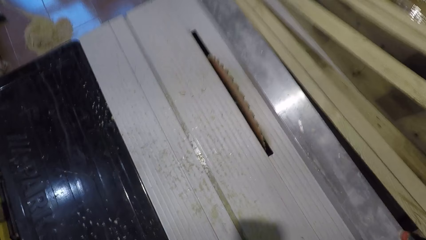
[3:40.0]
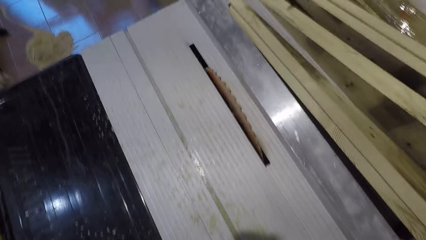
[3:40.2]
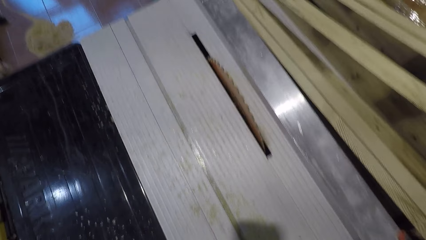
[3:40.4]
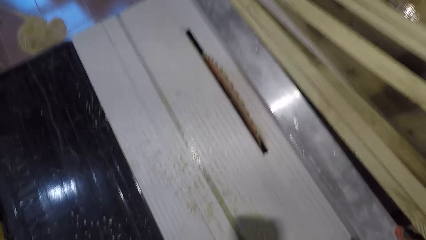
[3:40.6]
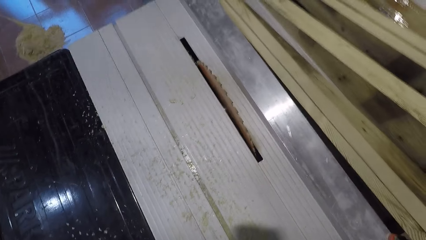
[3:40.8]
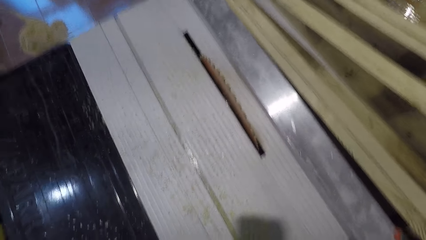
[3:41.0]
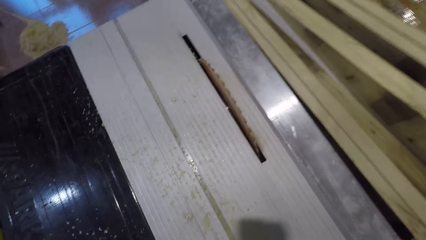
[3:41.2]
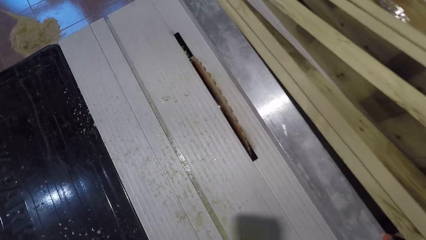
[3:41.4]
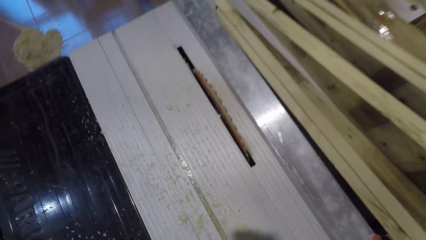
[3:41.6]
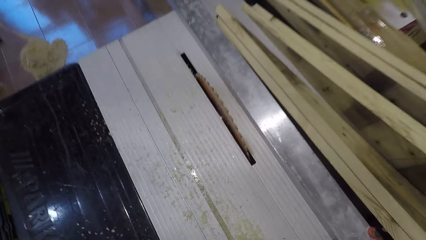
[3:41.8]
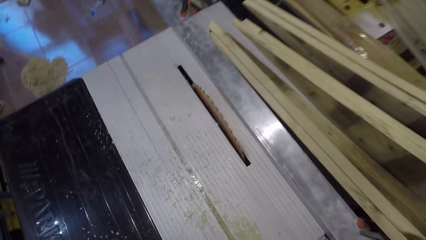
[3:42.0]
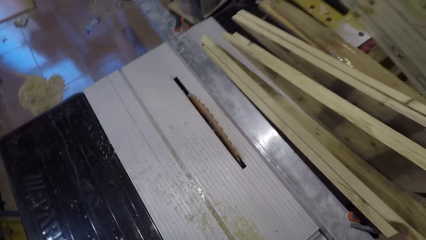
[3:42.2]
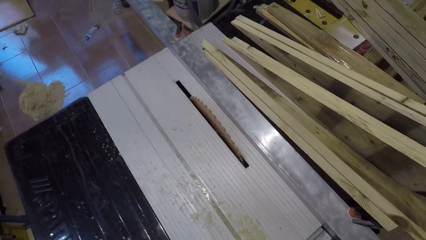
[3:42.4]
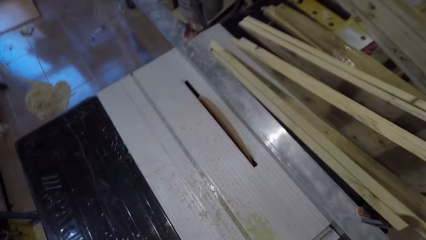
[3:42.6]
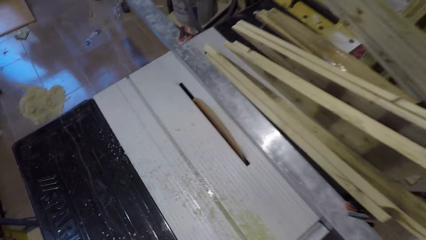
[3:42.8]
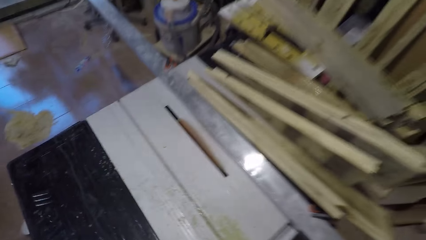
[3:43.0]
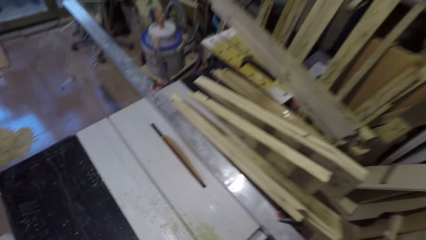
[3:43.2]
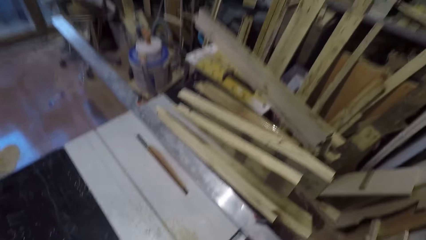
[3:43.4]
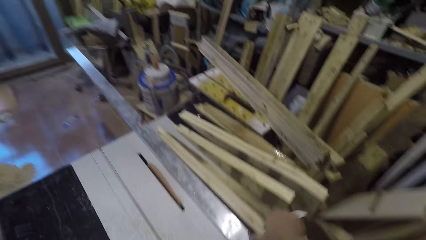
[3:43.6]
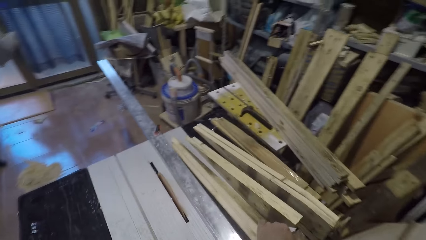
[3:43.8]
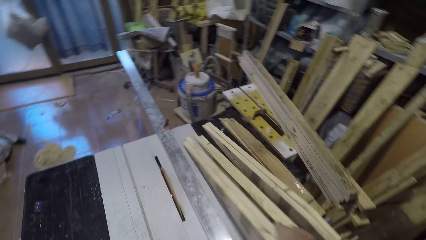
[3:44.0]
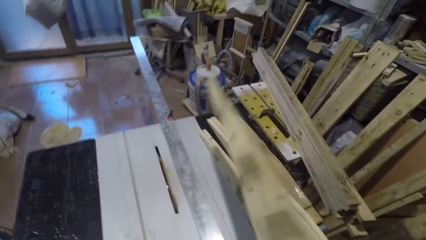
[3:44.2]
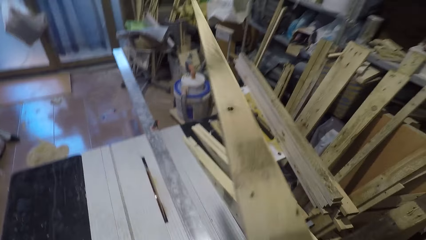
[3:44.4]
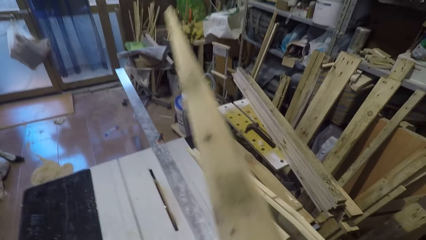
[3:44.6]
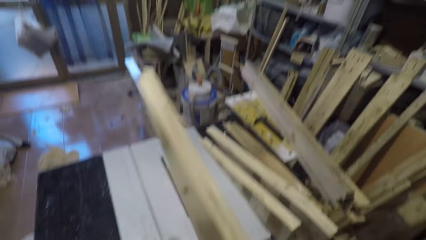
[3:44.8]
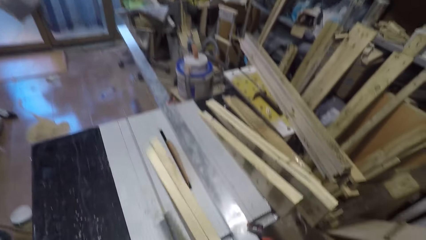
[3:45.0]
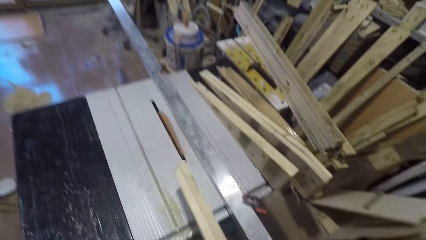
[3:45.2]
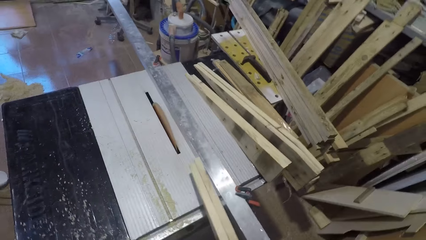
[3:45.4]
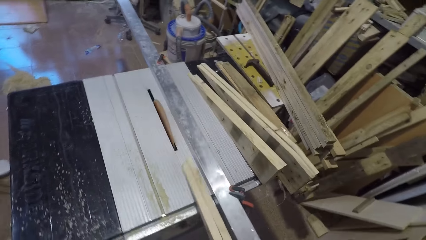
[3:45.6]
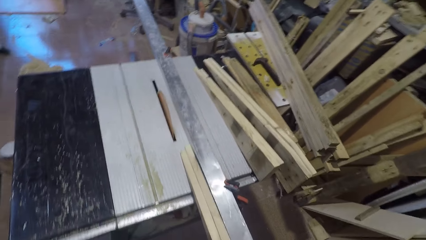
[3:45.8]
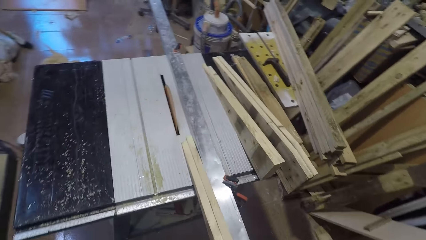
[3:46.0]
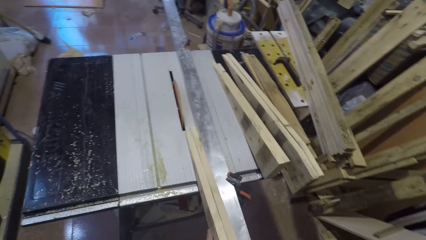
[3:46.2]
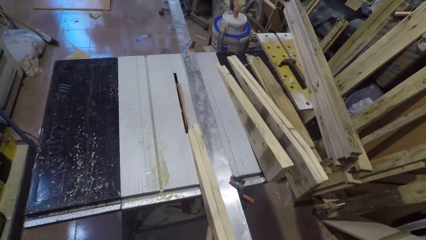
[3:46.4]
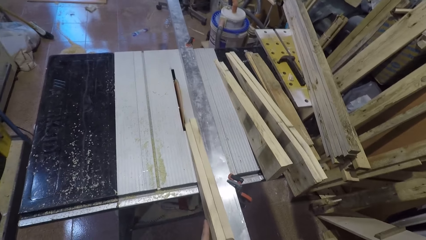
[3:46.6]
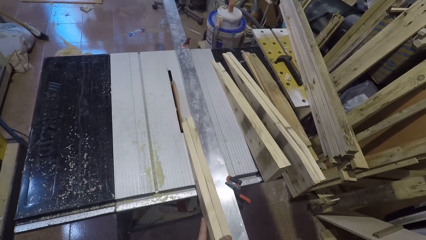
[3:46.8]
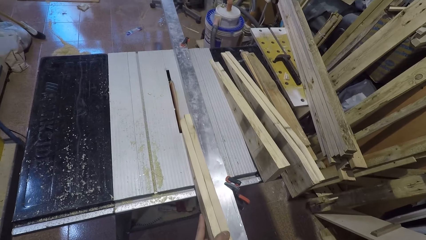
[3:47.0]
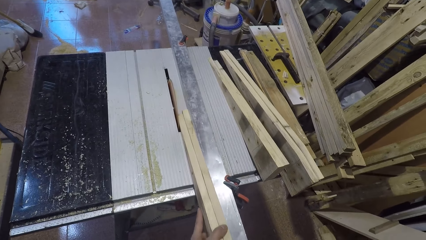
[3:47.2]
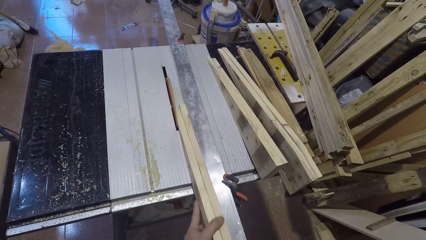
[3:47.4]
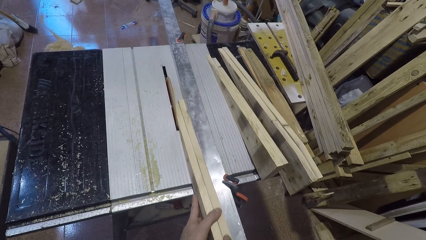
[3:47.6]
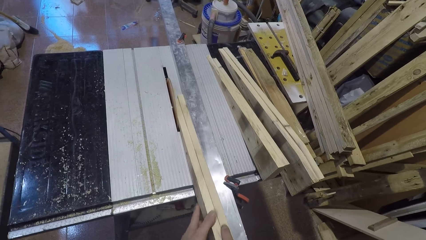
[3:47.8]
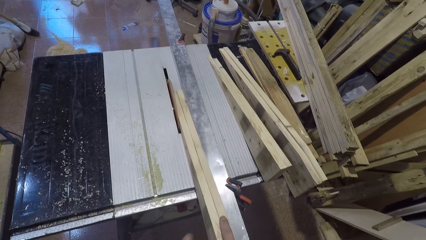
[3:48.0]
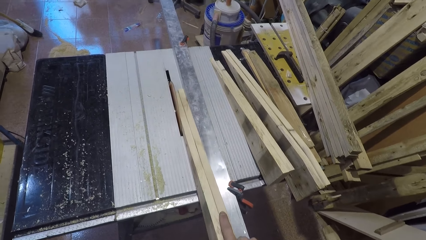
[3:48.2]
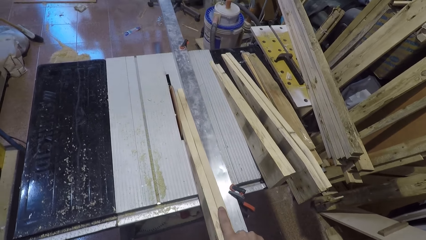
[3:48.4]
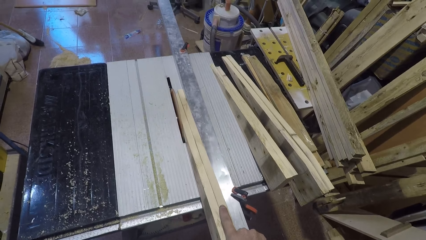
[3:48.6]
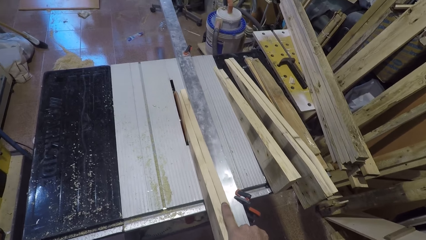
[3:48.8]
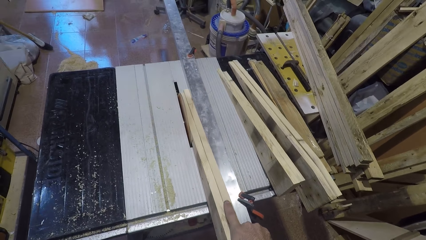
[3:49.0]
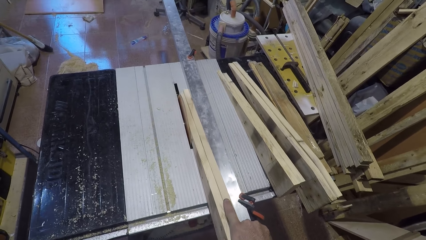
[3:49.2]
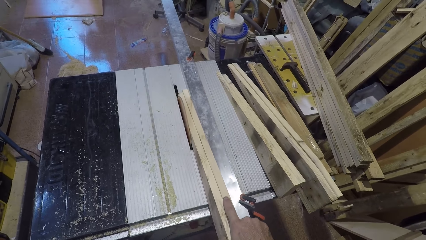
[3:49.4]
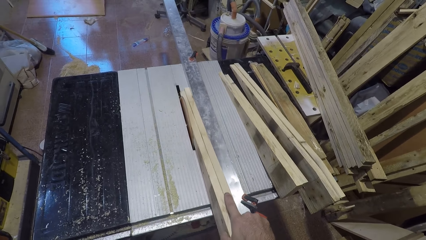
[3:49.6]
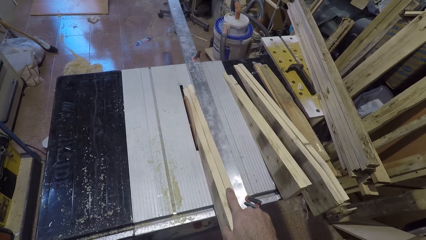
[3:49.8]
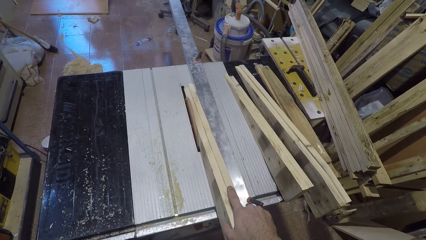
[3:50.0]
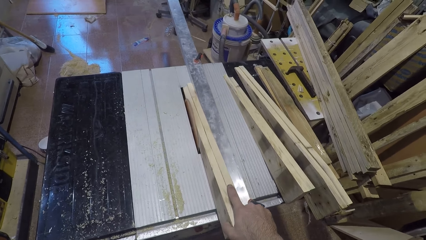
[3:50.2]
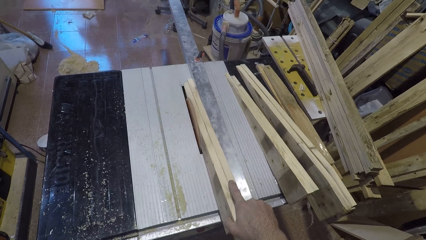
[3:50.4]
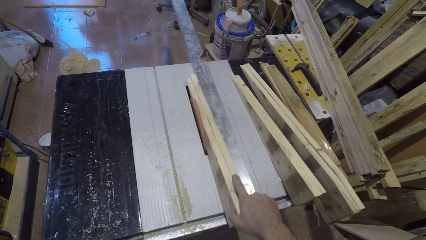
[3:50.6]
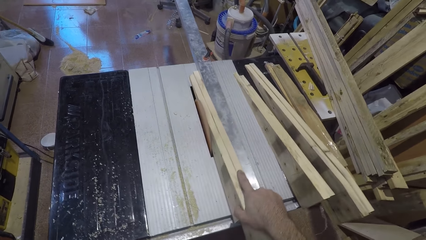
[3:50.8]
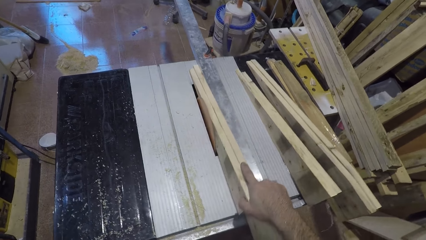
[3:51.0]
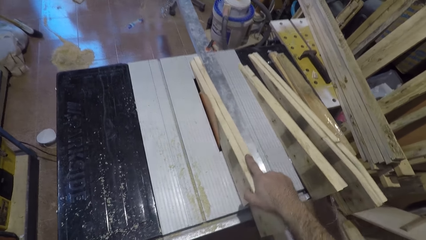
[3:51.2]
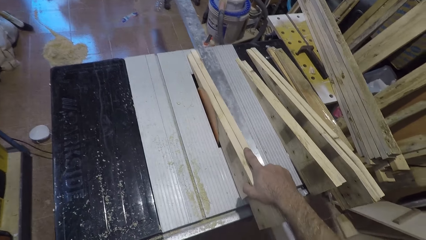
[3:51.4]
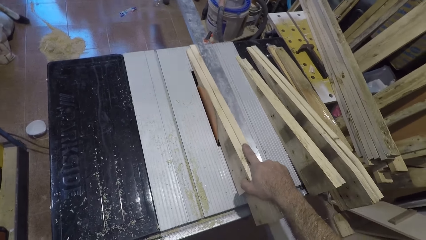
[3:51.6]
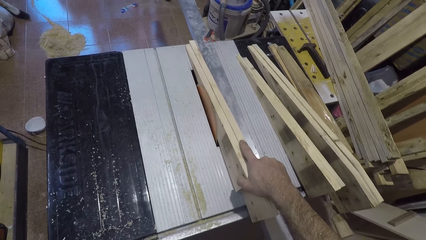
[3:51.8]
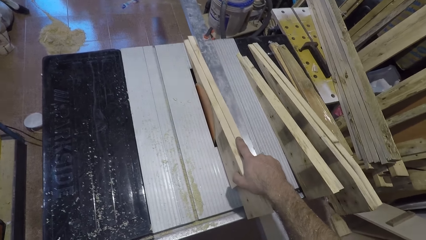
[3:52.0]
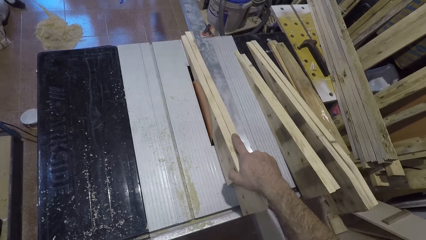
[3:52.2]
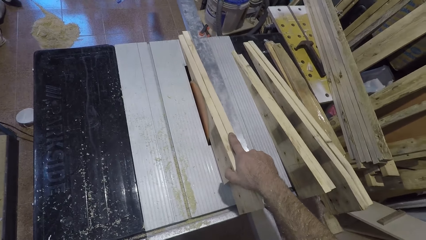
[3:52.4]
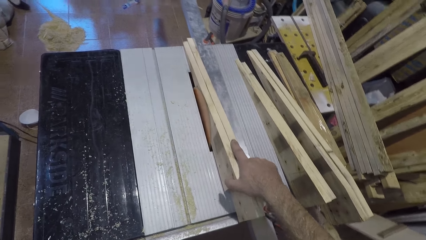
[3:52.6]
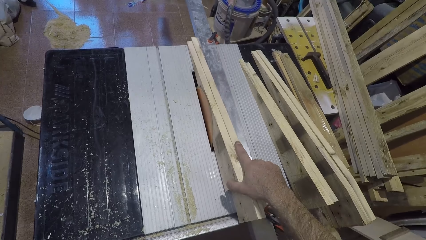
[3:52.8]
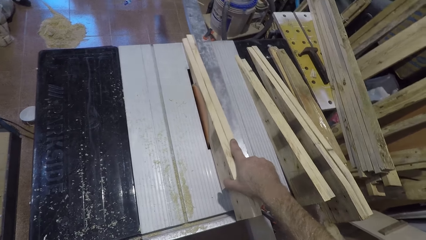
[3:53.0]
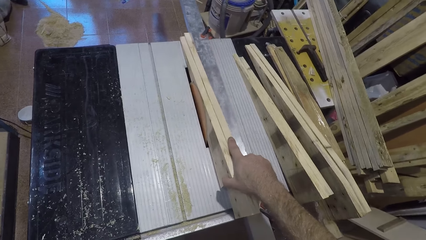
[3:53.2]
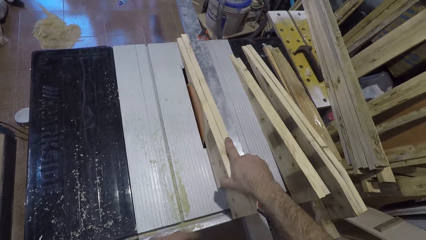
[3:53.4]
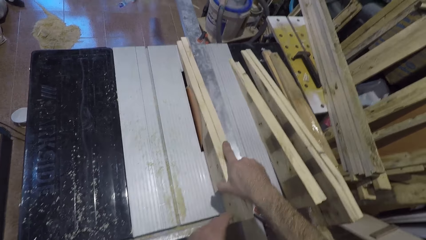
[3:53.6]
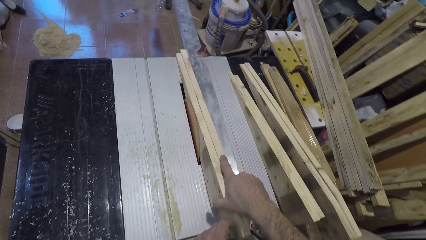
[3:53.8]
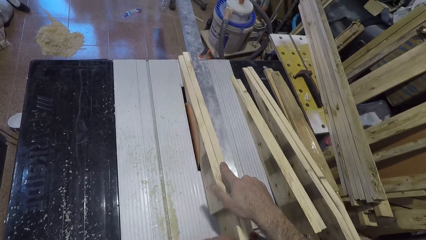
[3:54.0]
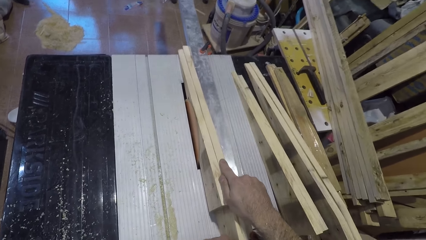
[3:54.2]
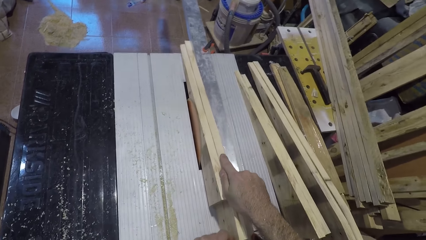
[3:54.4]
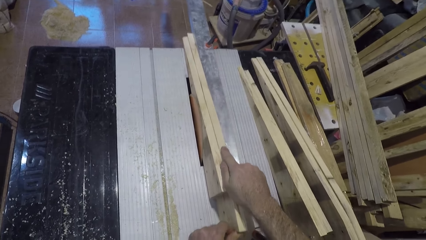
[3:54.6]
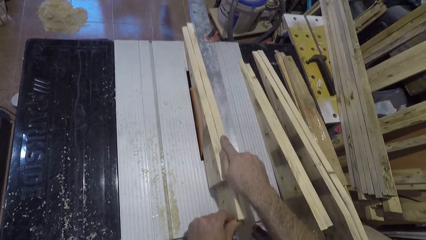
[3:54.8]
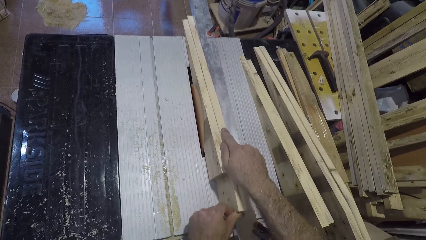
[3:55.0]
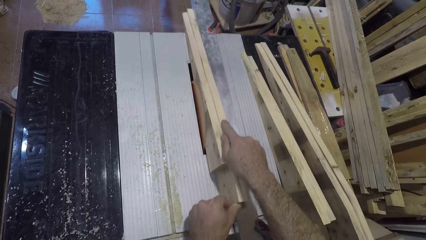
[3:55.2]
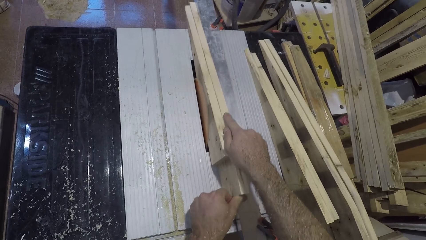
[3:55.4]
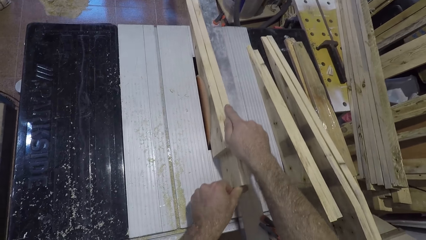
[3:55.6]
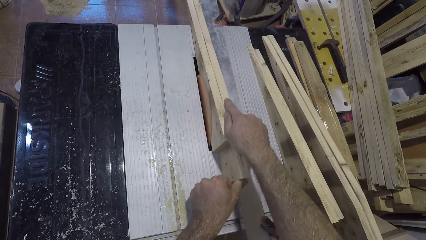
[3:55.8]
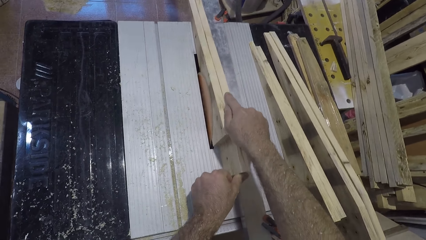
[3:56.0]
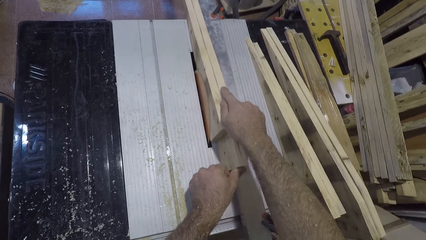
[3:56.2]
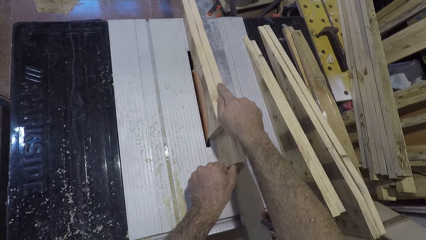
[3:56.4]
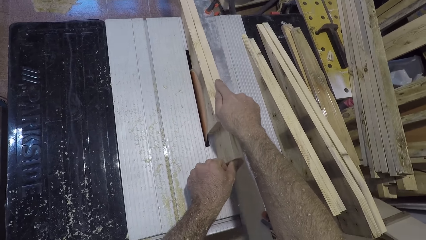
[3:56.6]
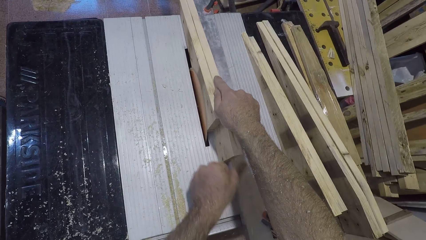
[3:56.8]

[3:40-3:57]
The camera wearer picks up the wood from the table saw. They look at the piece of wood. They place the piece of wood on the table. They cut the piece of wood using the table saw cutter.
